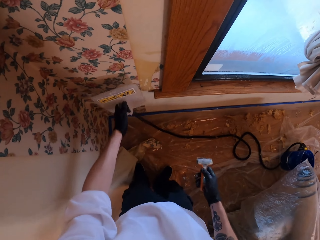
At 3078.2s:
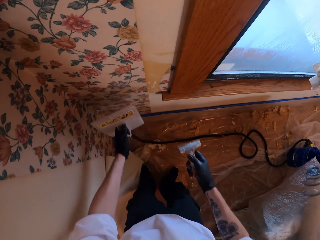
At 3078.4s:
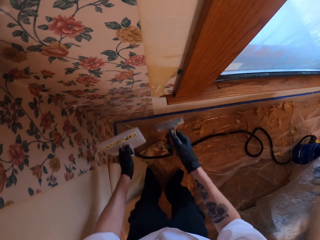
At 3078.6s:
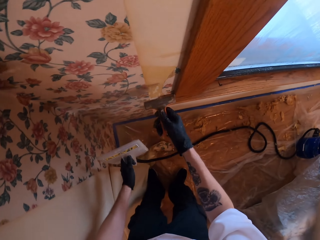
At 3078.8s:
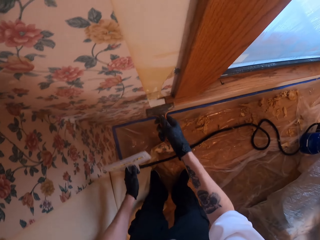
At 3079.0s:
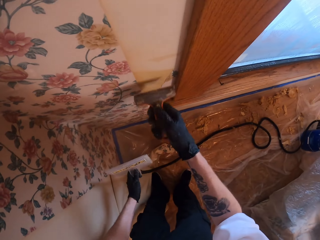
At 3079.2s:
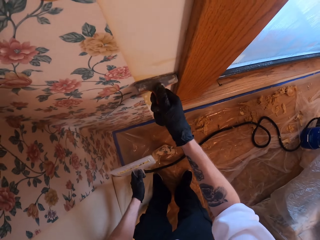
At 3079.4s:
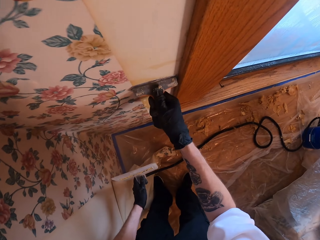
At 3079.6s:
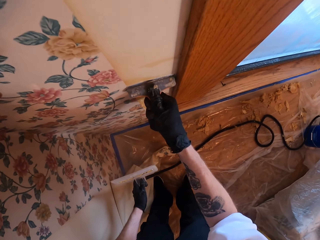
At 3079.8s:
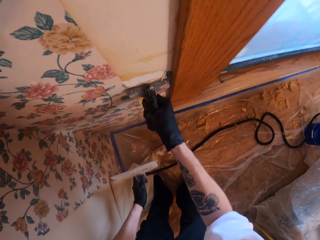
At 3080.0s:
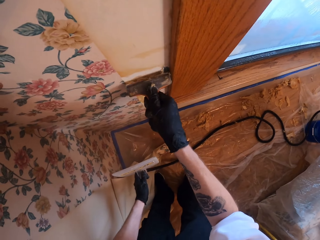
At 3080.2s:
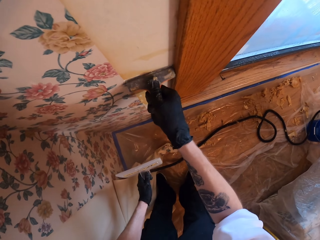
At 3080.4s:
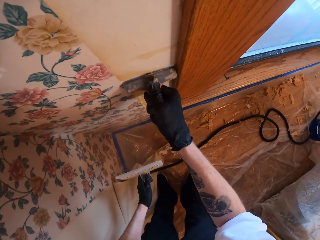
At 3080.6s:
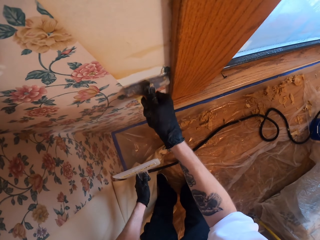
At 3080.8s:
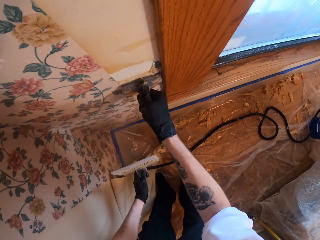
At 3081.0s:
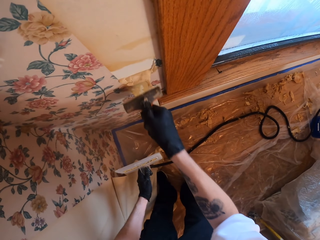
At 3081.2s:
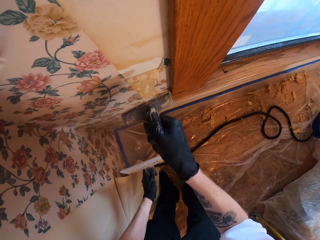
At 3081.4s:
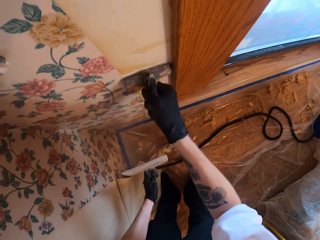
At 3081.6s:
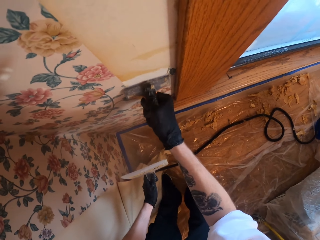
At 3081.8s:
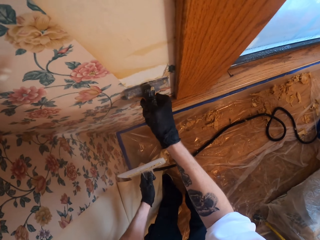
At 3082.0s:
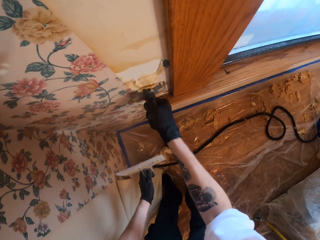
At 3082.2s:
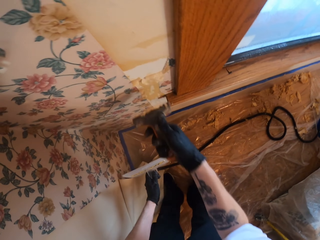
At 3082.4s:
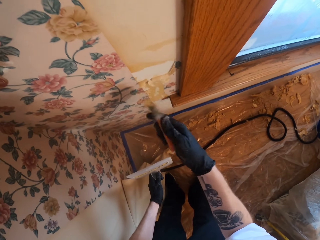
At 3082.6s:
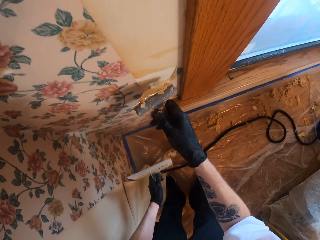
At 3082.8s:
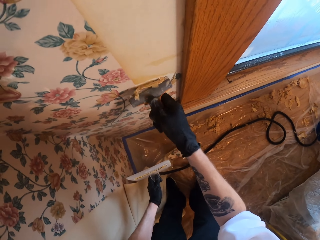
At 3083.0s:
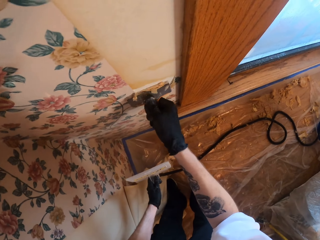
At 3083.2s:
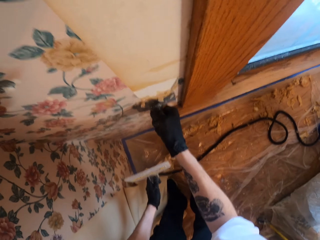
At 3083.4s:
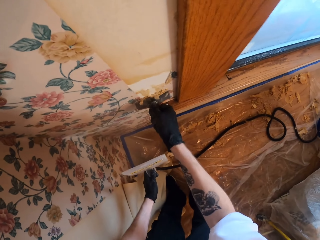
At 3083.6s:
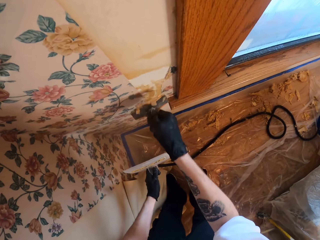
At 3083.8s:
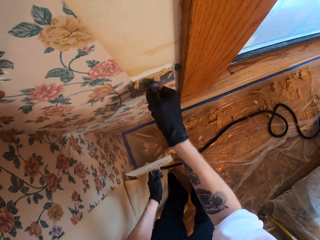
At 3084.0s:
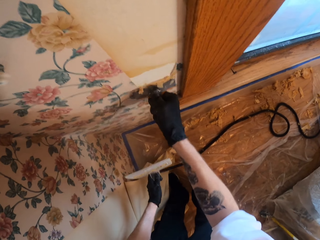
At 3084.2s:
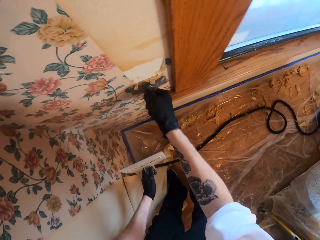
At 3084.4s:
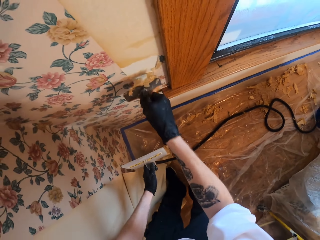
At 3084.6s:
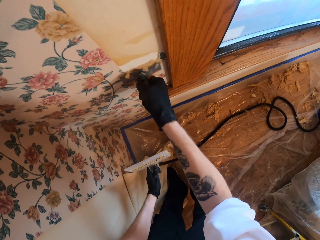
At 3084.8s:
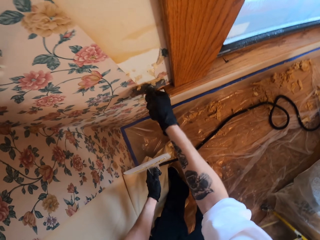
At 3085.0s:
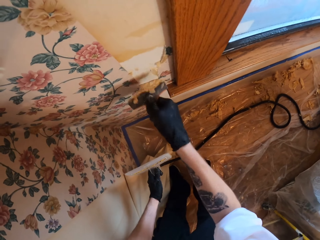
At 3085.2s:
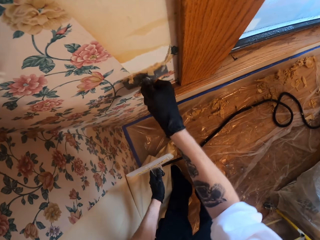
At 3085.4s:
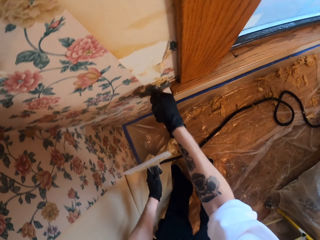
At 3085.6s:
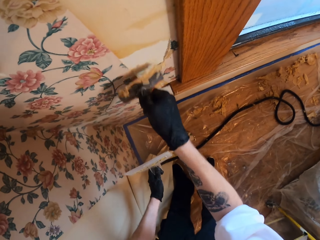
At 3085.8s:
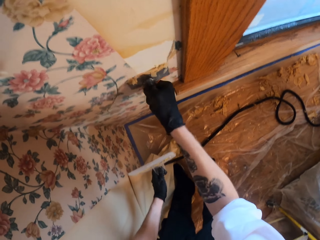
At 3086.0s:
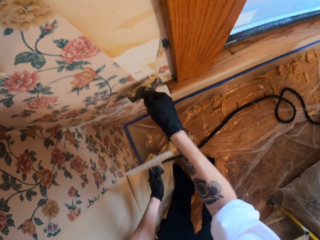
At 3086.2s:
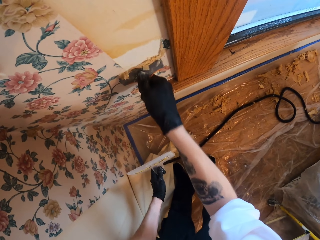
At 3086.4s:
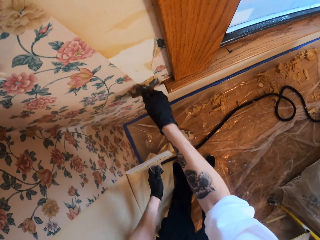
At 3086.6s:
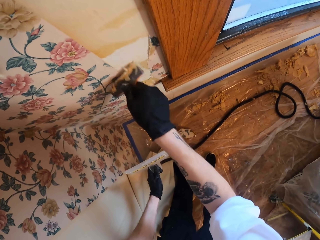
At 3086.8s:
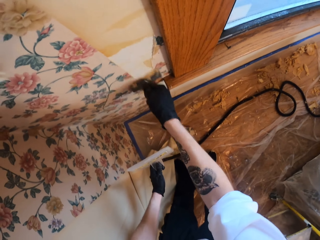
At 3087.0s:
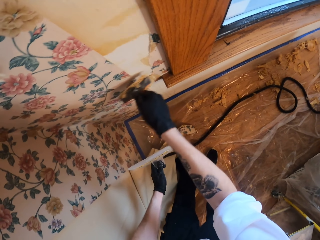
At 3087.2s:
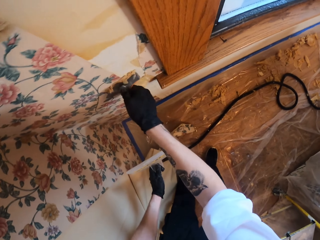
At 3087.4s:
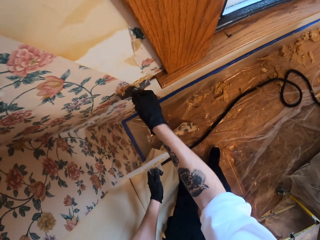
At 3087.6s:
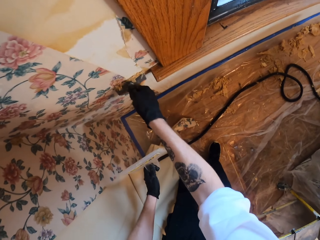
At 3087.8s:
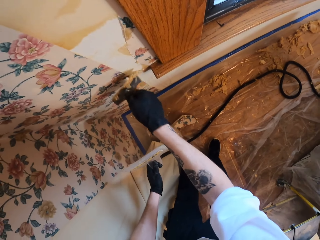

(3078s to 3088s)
The camera wearer scratches the wall. They remove paint from the wall.

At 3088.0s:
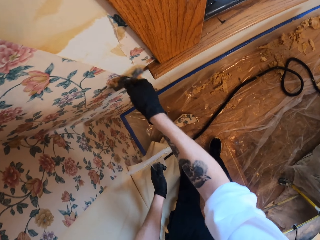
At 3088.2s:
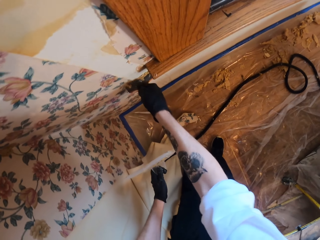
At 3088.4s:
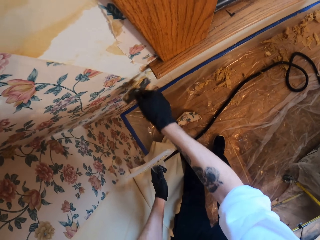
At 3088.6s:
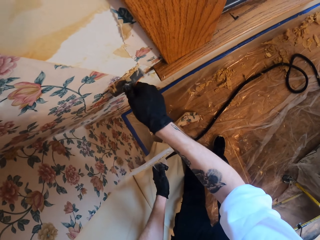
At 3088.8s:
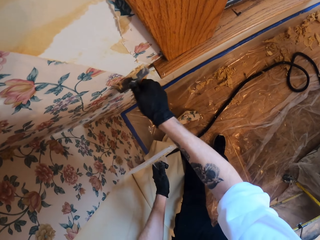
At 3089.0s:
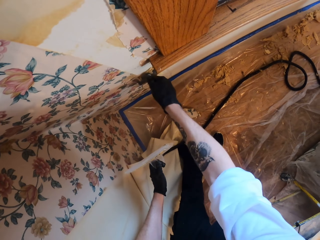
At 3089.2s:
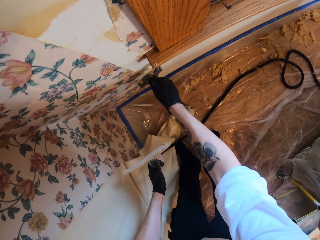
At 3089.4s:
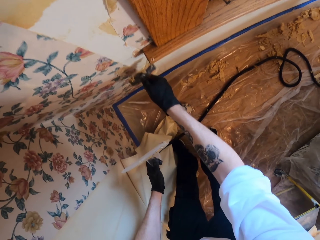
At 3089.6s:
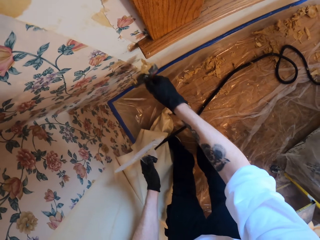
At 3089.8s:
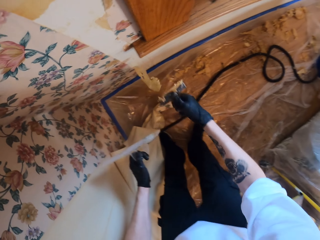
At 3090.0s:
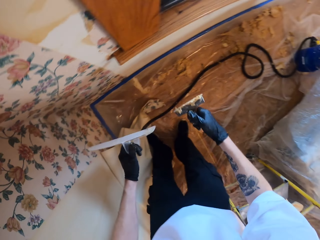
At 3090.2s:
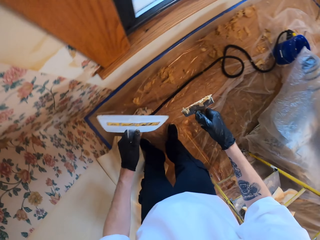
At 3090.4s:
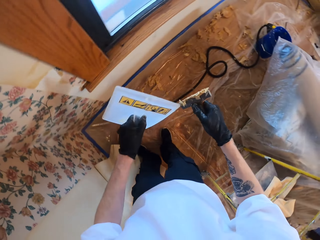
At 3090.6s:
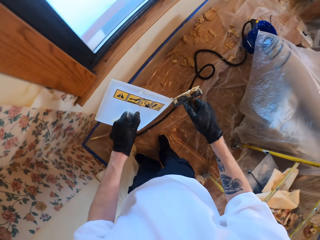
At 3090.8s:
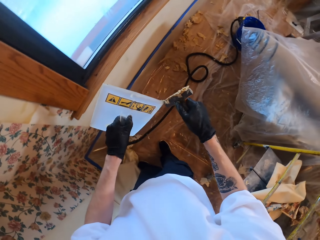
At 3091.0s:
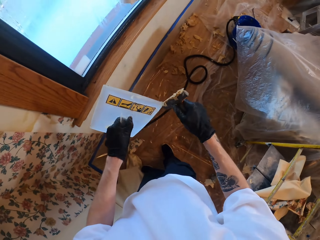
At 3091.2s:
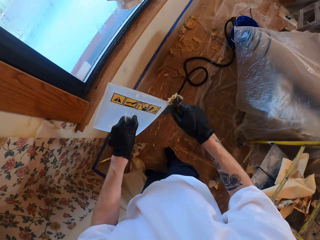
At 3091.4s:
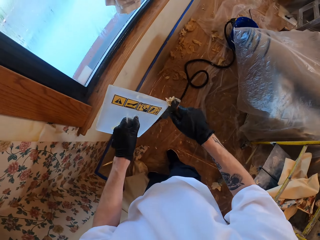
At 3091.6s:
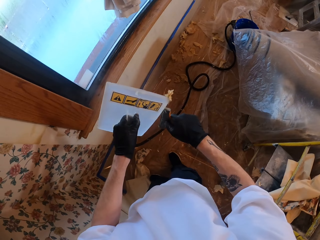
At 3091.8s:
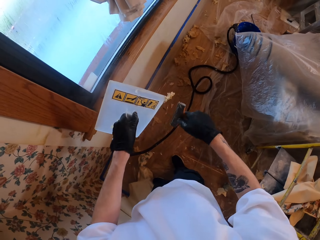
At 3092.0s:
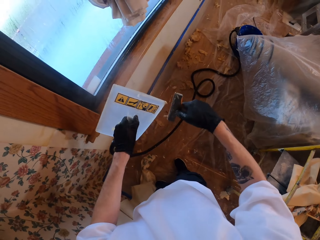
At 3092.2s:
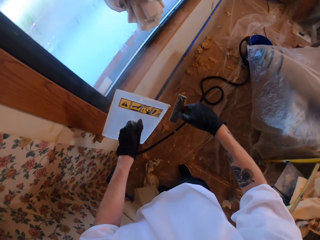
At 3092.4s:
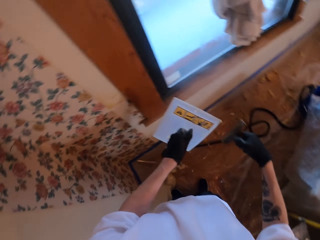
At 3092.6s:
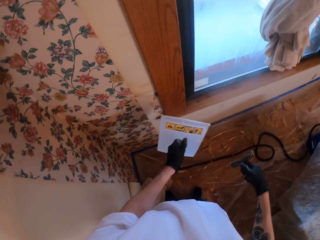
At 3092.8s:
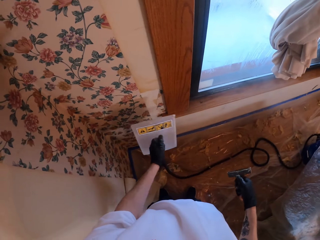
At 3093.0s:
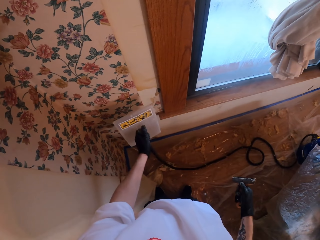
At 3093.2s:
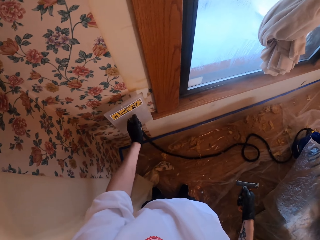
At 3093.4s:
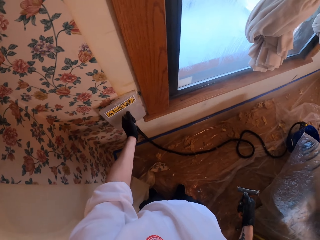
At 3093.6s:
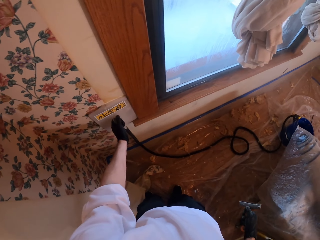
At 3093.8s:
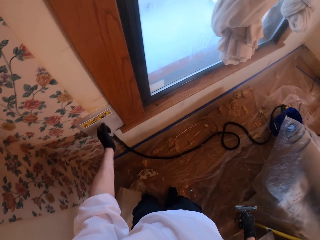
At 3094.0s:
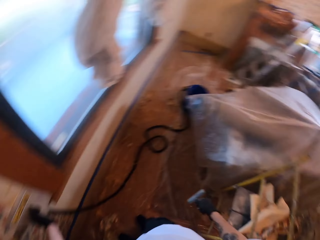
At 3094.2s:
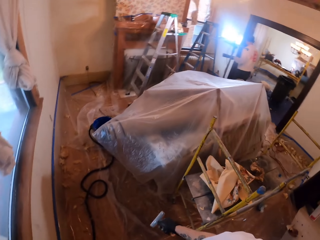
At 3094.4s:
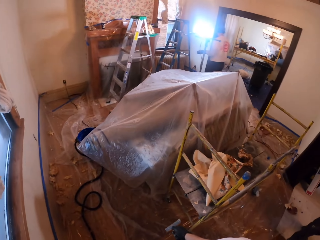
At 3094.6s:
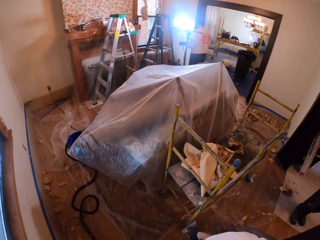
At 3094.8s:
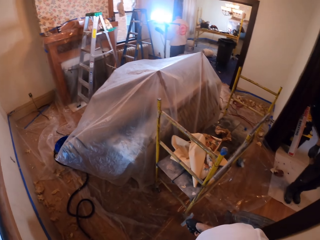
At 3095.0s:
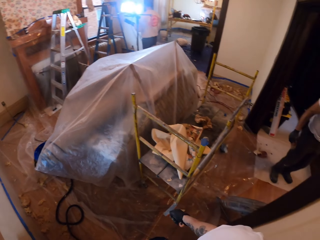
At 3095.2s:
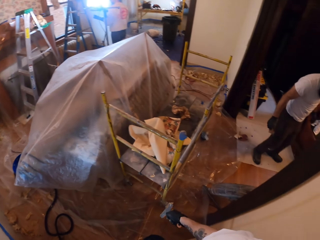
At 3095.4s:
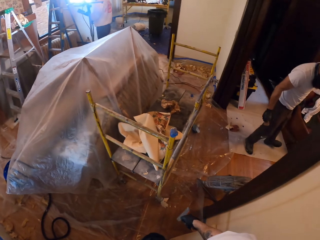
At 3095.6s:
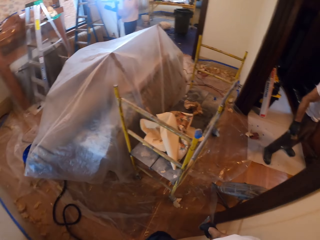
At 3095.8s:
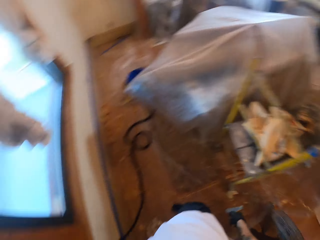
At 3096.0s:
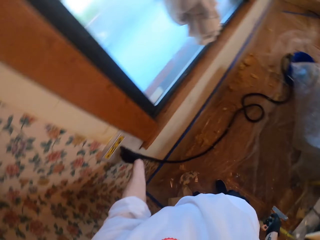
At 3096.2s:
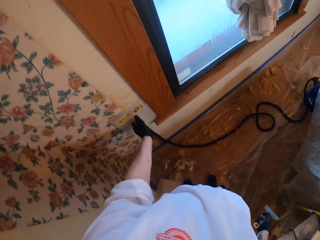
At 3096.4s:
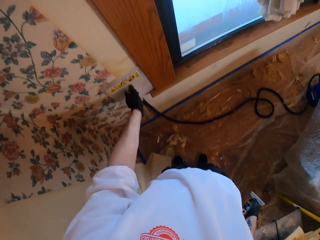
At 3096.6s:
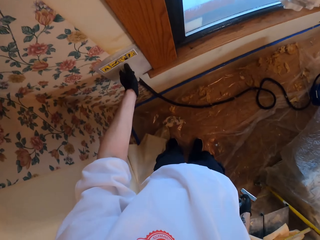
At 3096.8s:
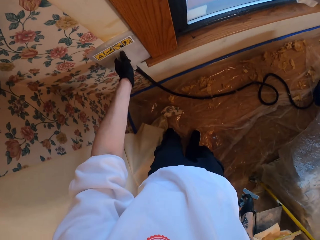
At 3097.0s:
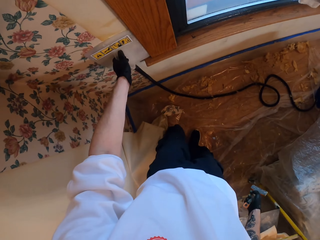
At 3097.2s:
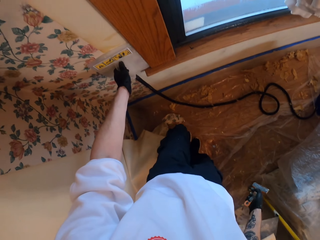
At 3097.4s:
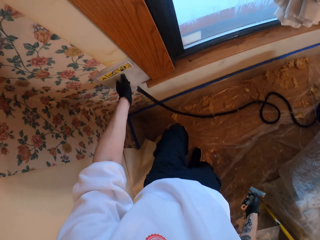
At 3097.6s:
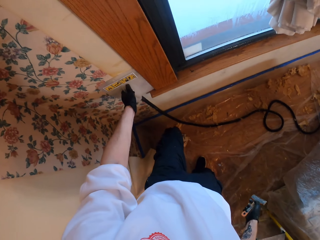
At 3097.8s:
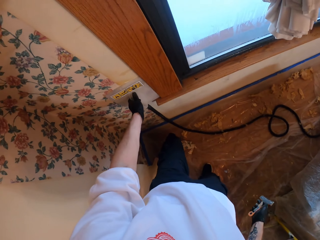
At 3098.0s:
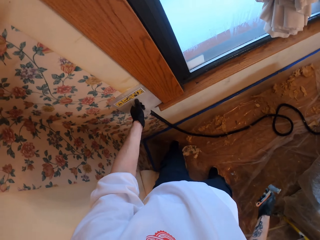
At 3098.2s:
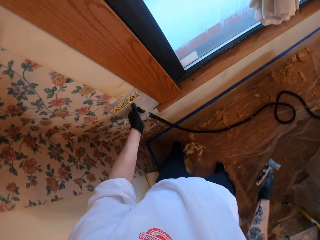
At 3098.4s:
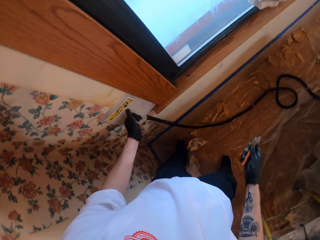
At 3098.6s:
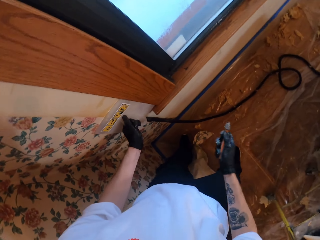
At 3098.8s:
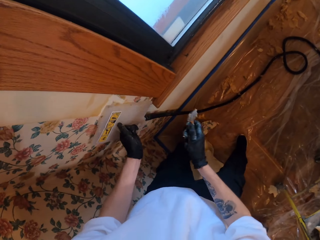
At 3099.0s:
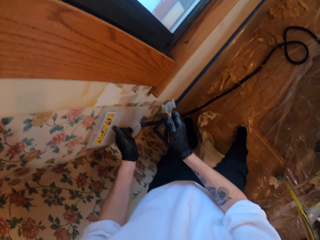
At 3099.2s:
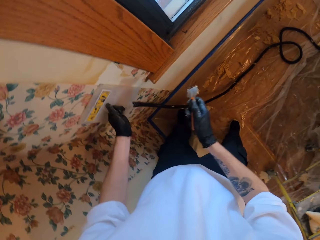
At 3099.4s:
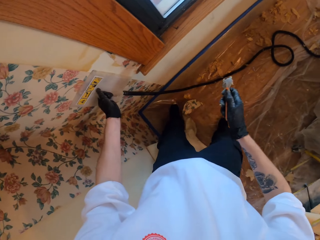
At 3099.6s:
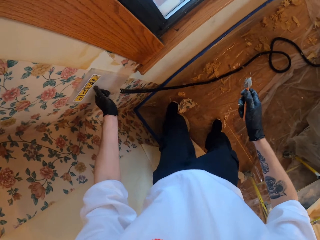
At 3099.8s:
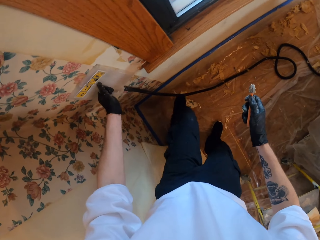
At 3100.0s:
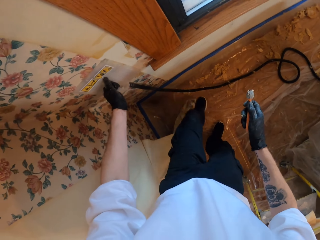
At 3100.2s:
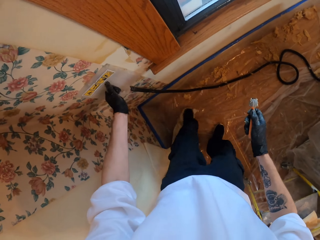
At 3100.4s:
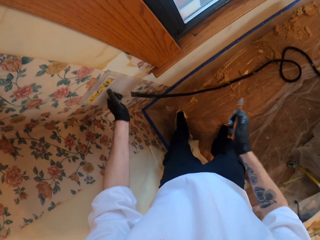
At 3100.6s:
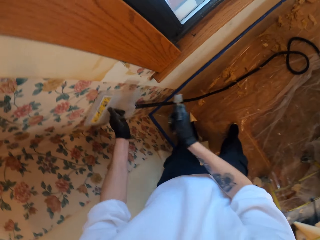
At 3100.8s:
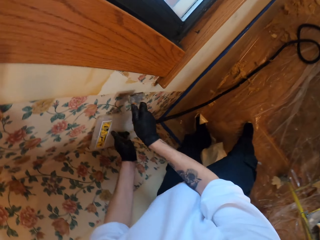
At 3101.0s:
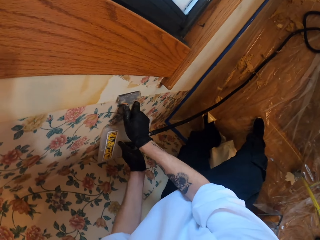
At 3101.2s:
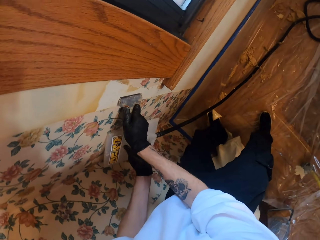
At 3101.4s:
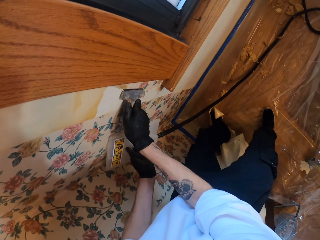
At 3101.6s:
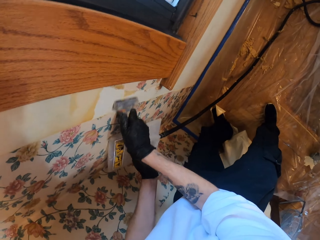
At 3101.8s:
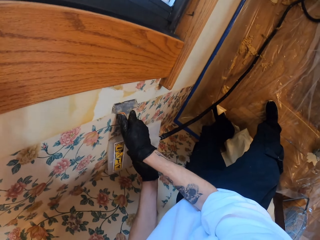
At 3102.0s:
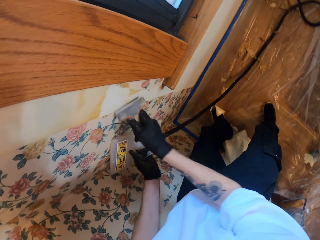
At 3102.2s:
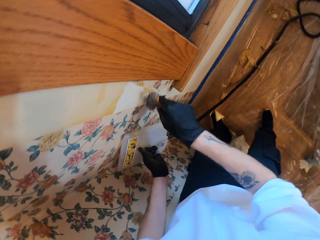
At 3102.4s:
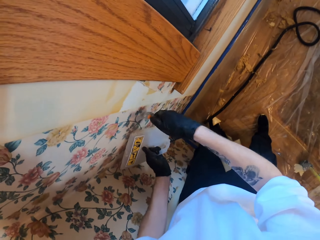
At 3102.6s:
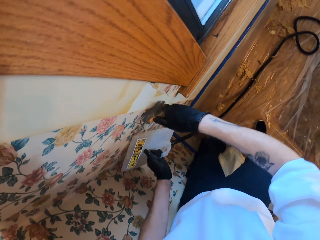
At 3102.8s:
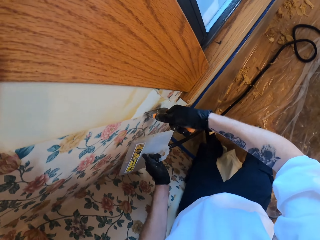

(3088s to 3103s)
The camera wearer holds the steel tool on the left hand. They remove paint from the wall. They stick the steamer on the wall. They look around. A person stands on the carpet. The camera wearer holds the steamer on the wall. They remove paint from the wall.
